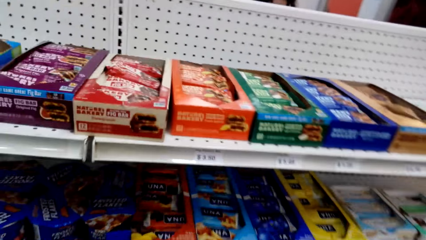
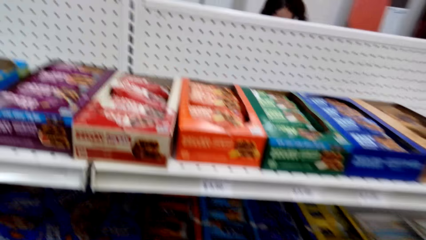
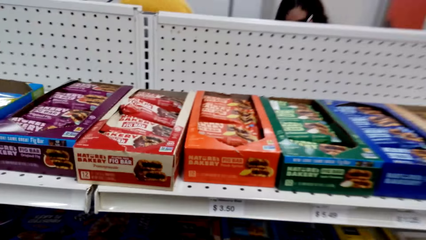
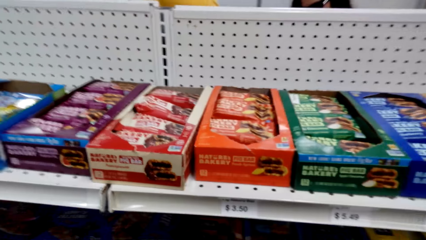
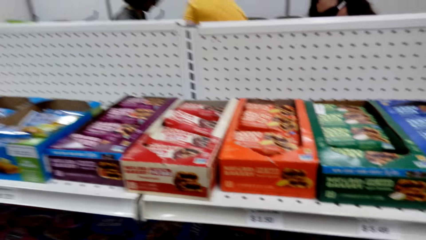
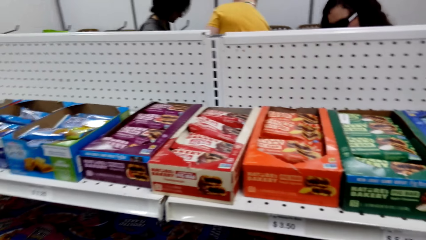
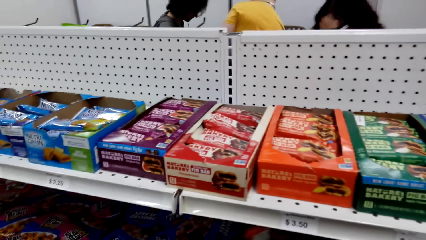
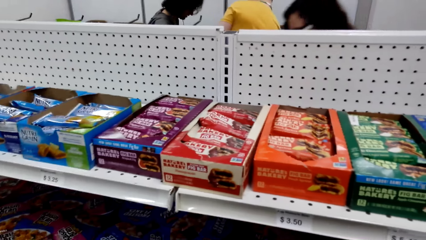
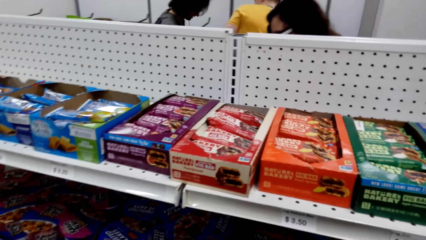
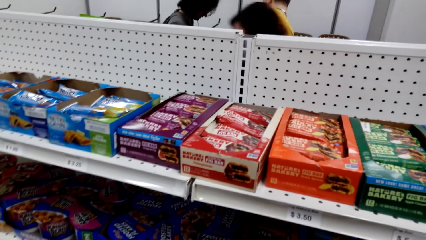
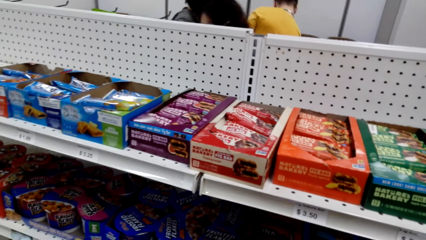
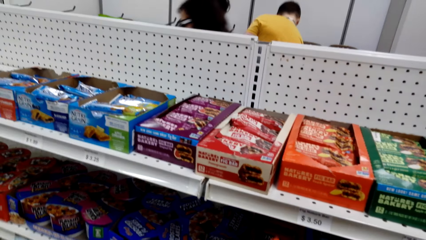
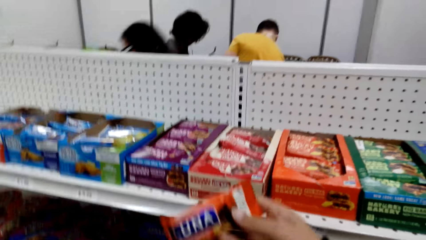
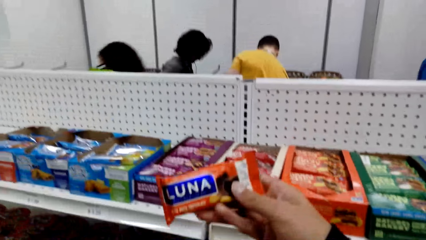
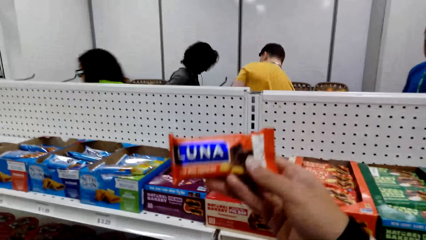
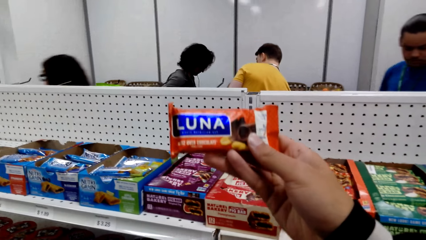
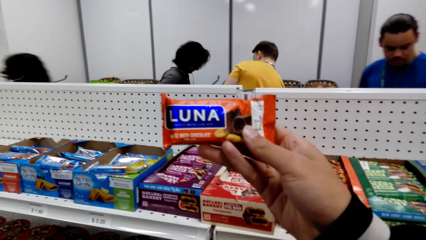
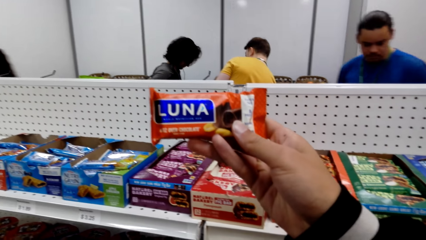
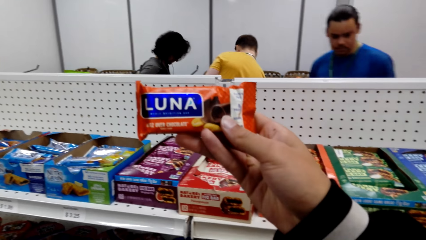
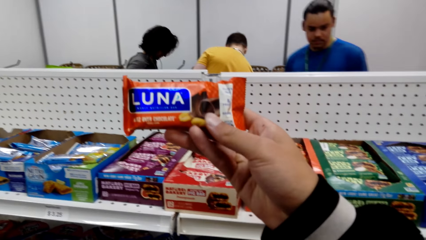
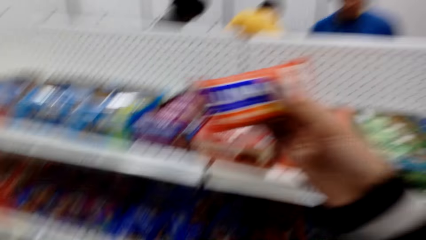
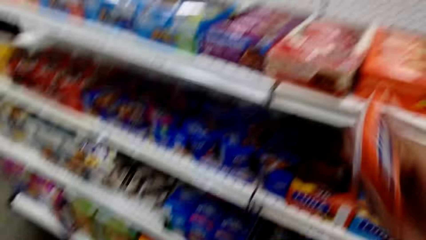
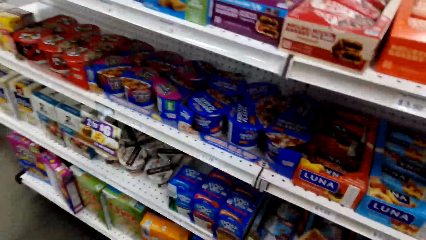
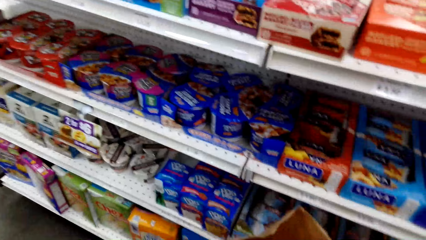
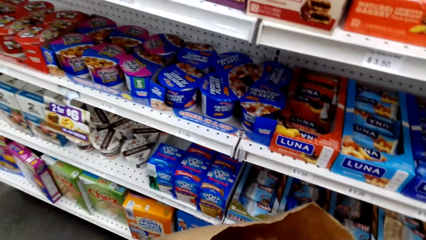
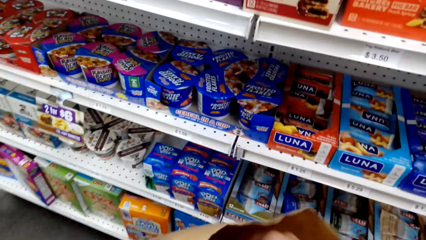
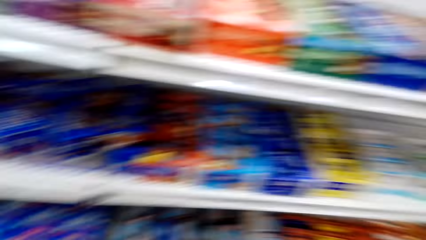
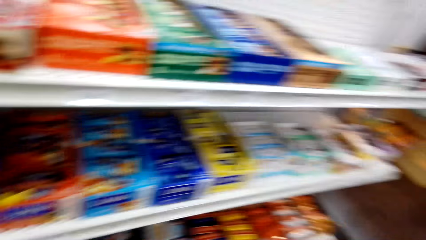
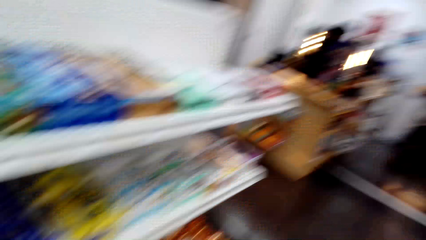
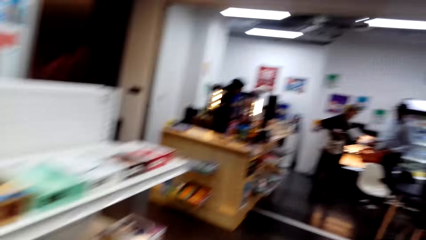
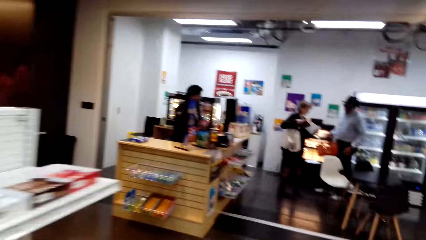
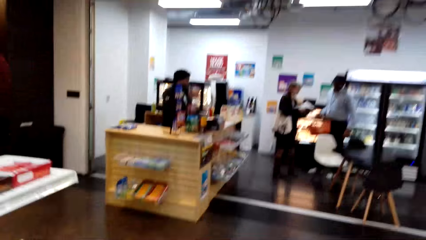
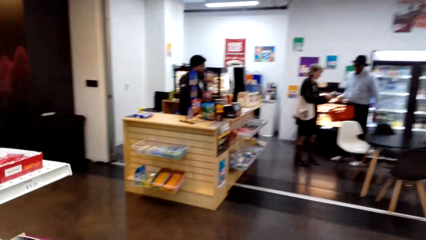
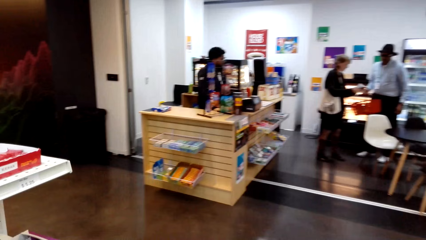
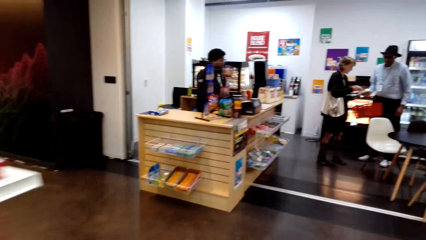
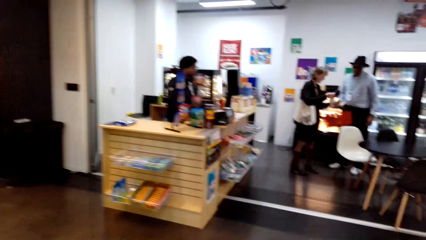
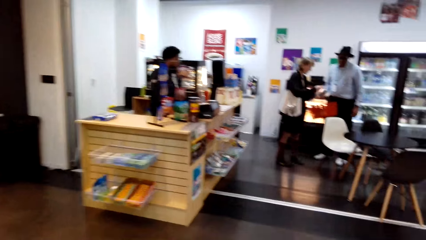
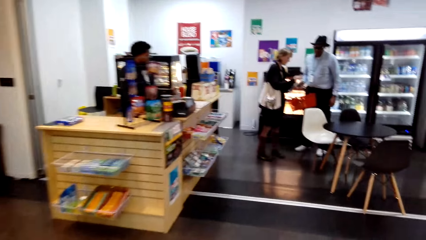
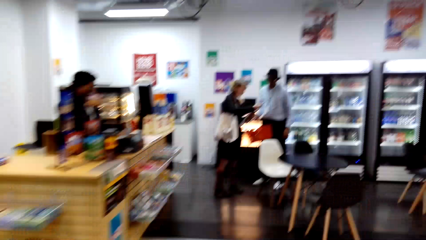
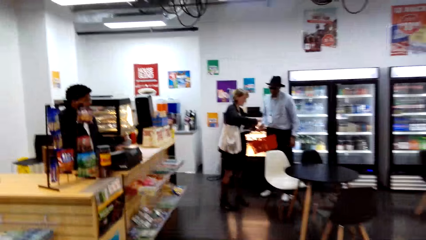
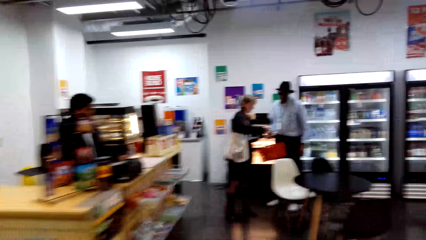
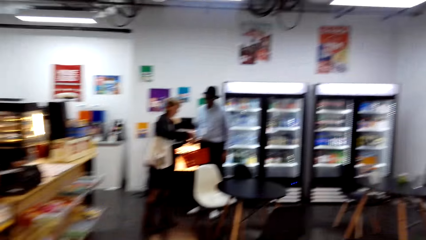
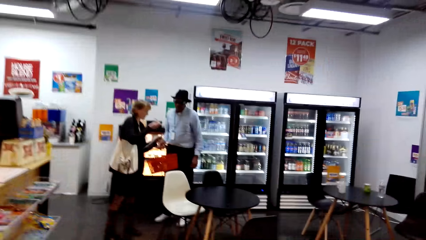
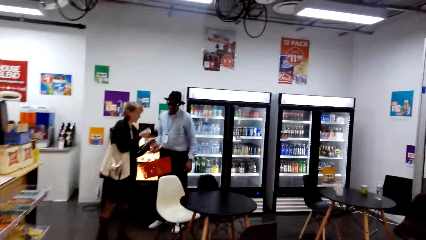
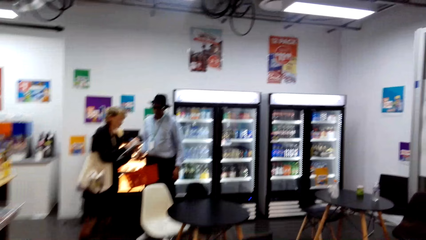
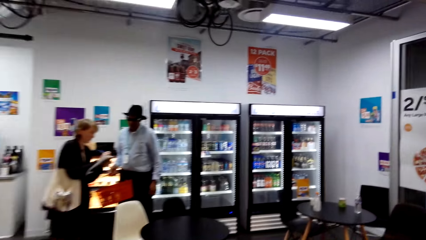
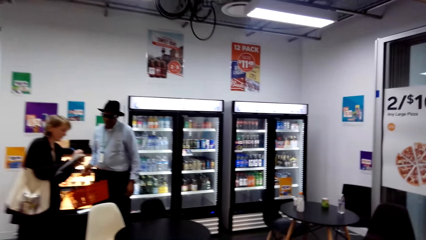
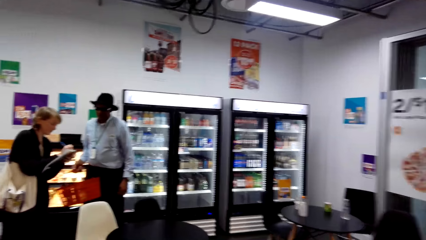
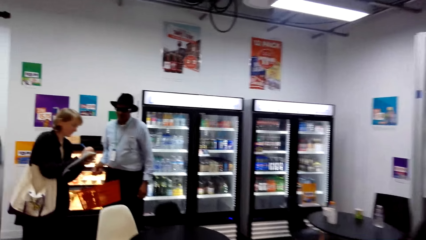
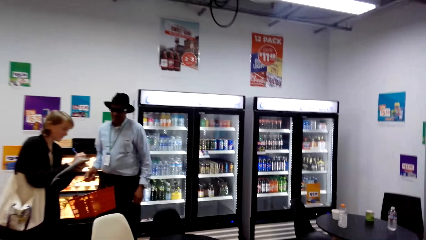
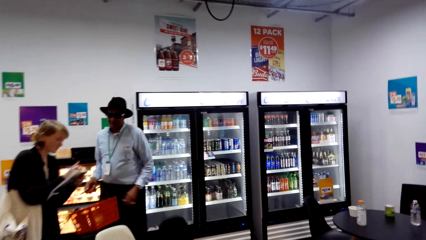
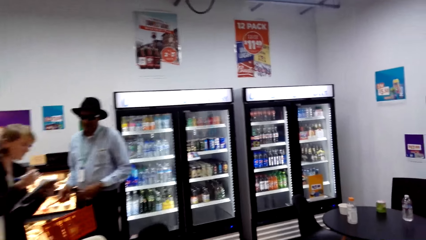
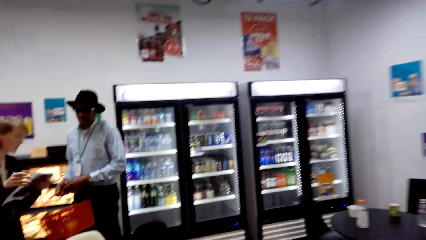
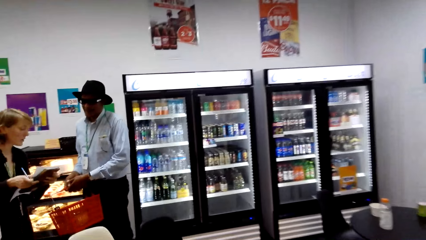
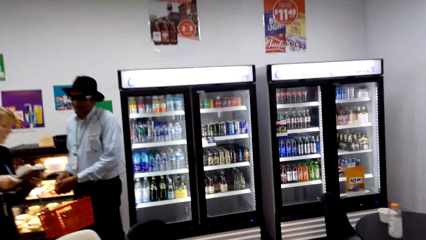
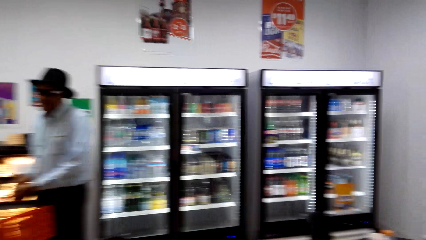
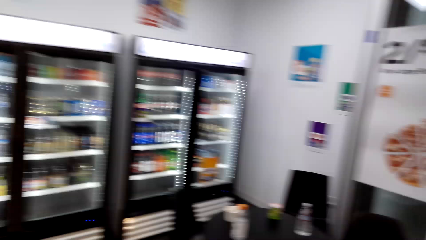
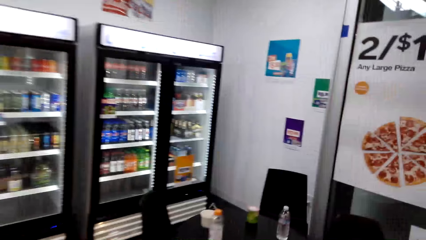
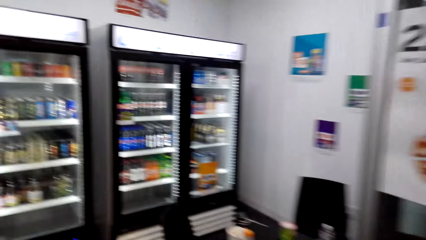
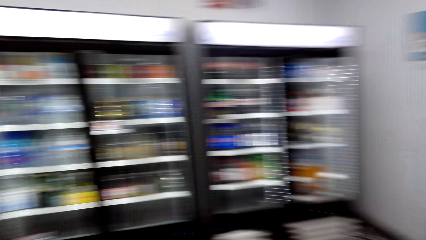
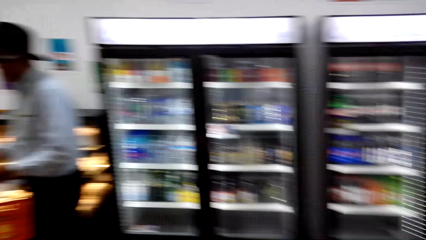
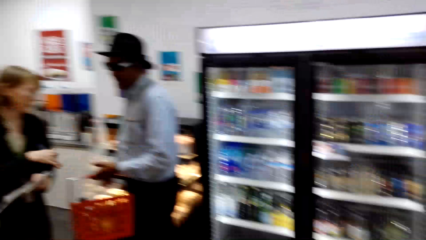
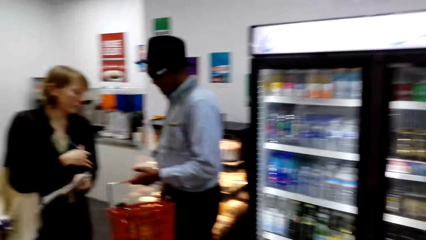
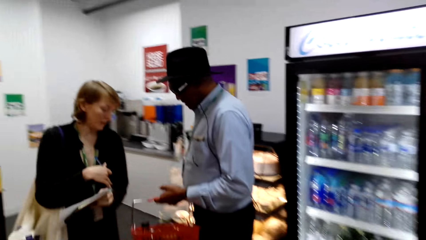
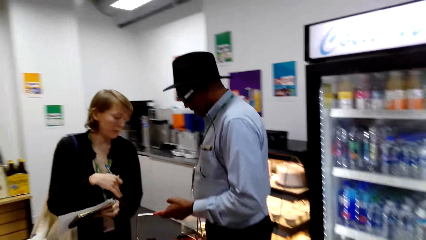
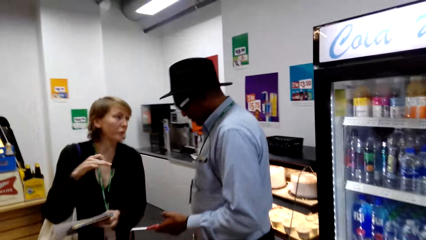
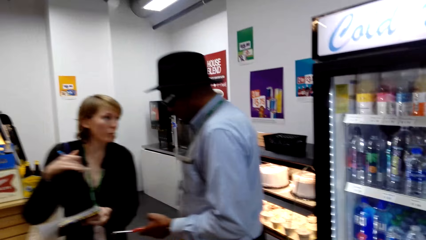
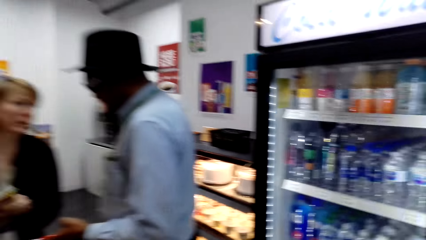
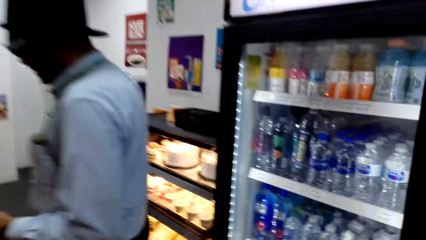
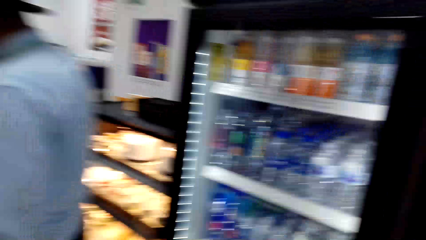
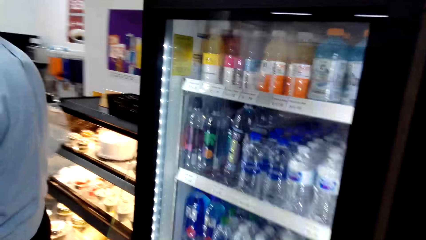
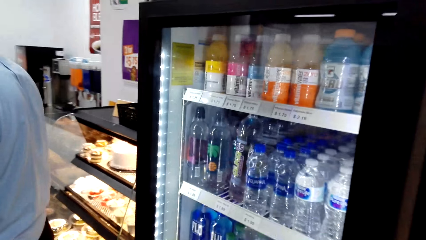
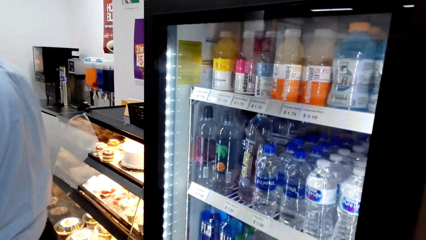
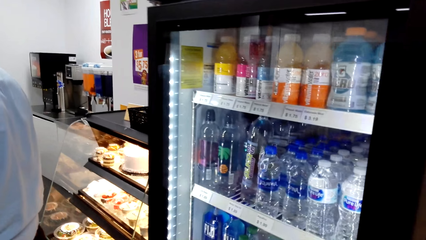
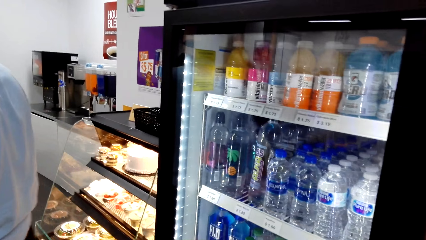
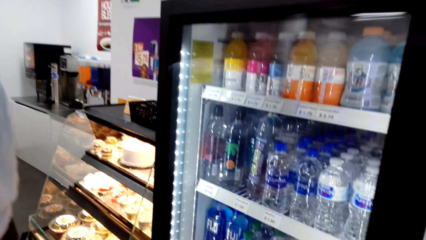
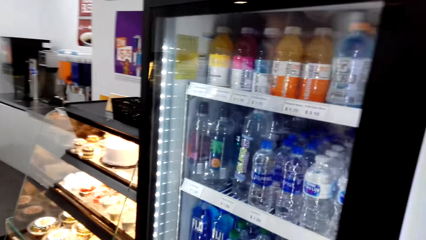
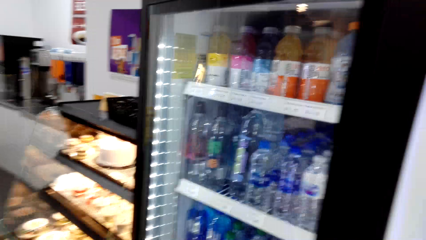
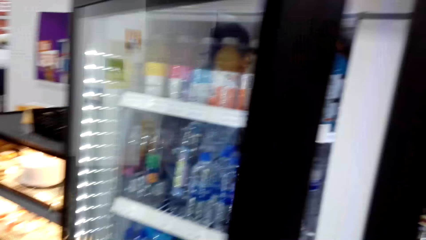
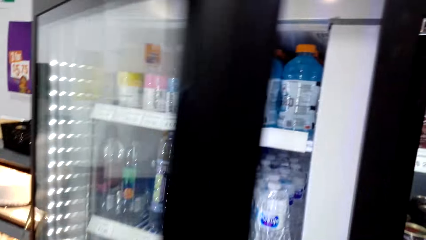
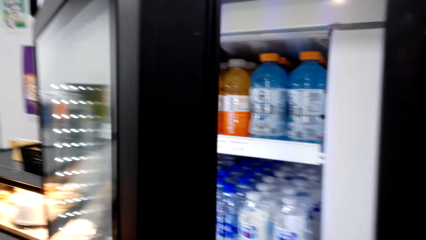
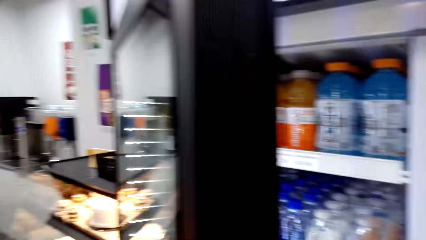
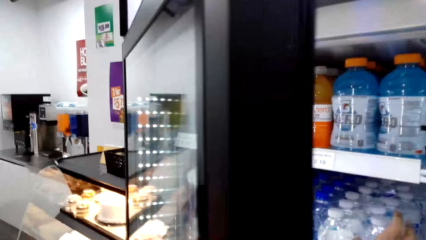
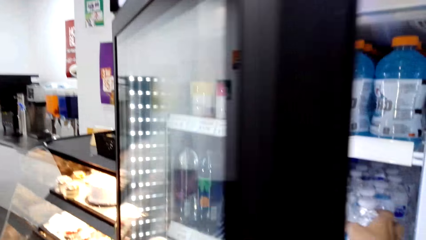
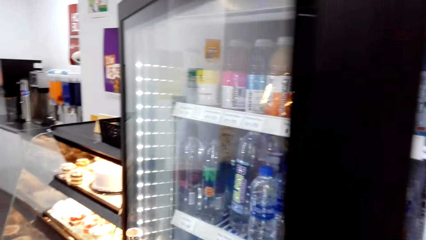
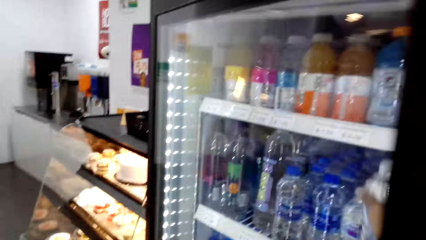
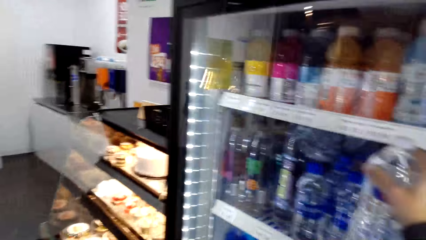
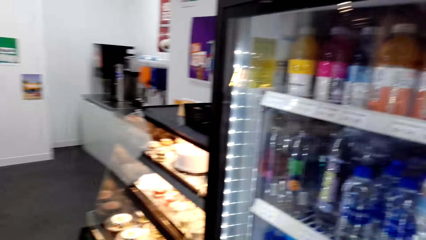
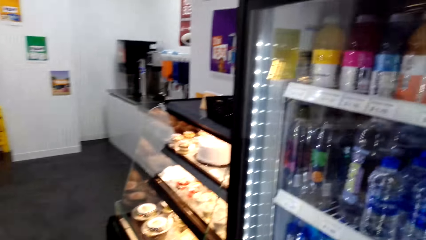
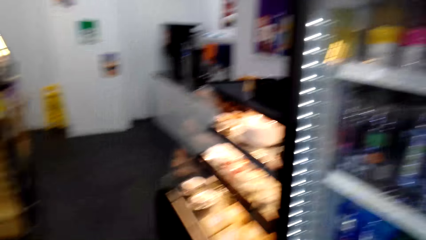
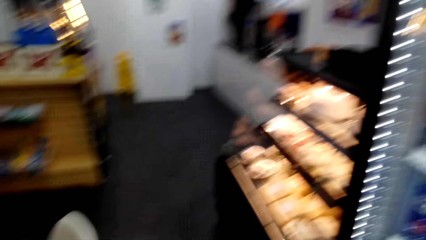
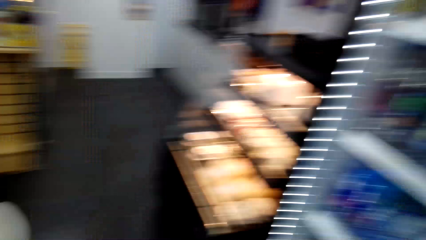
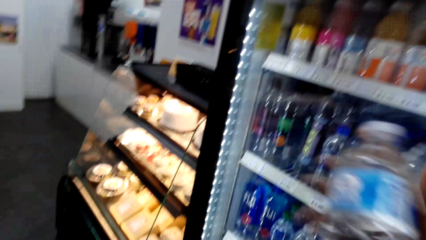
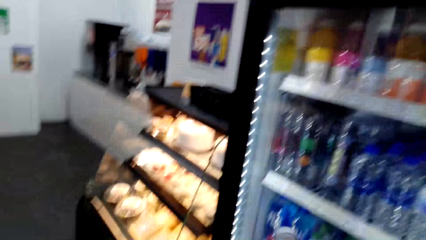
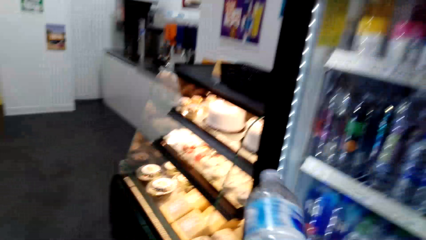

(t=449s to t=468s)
The camera wearer looks at the Nutella packets on the shelf. They pick the chocolate. They put the packet in the bag. They look at the cashier side. They walk towards the fridge. They walk around. They open the fridge. They take the water bottle. They close the fridge.
